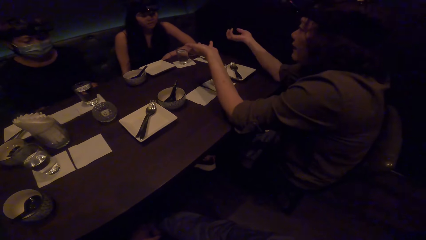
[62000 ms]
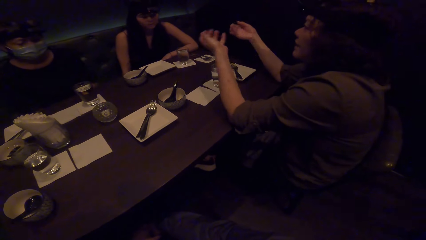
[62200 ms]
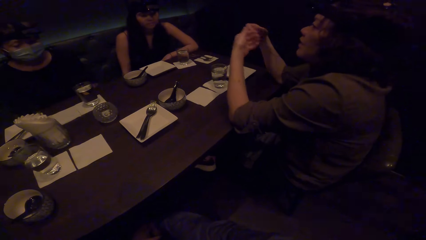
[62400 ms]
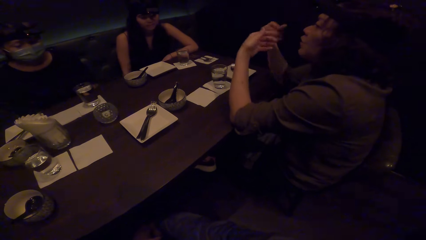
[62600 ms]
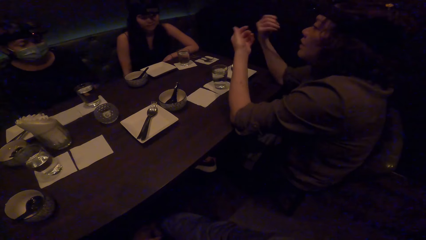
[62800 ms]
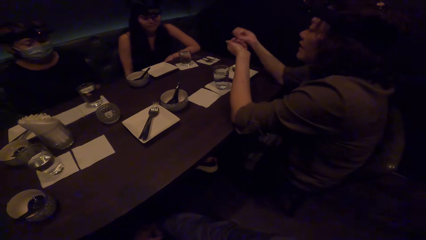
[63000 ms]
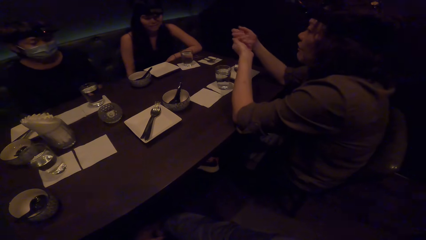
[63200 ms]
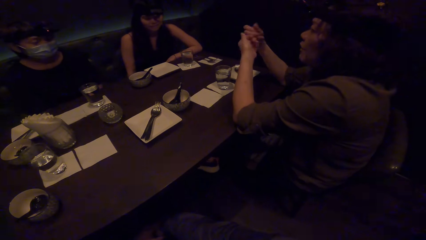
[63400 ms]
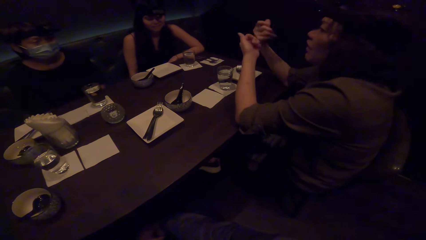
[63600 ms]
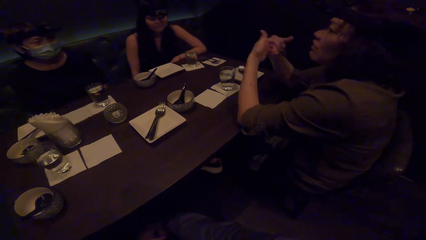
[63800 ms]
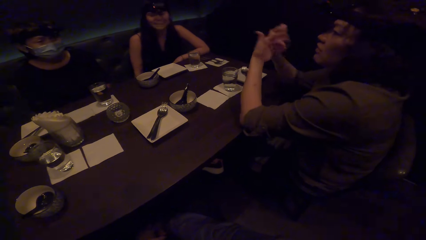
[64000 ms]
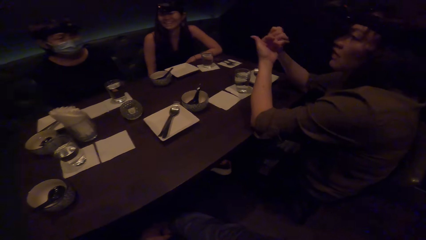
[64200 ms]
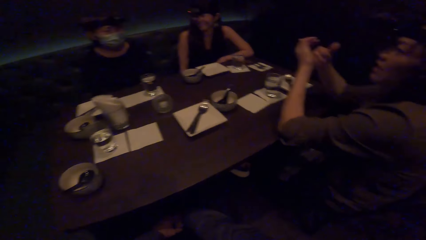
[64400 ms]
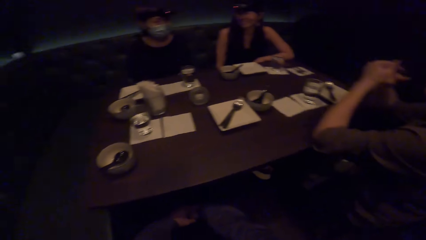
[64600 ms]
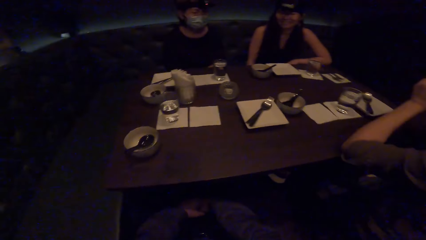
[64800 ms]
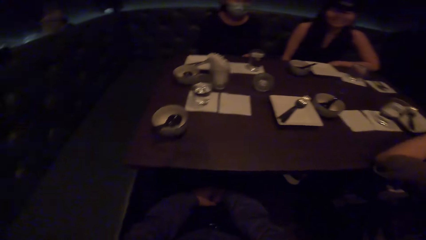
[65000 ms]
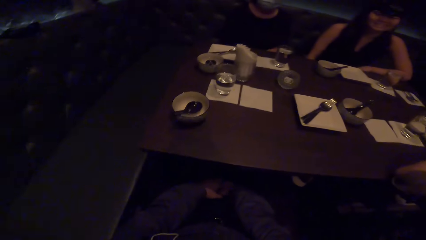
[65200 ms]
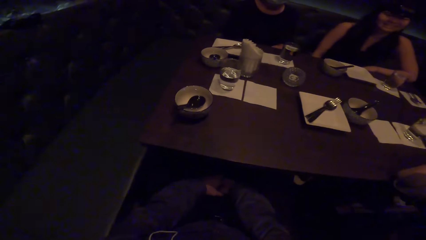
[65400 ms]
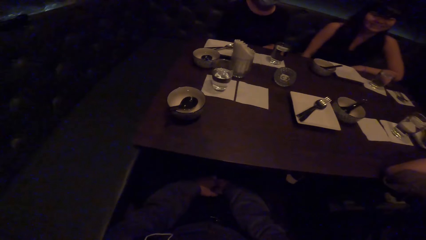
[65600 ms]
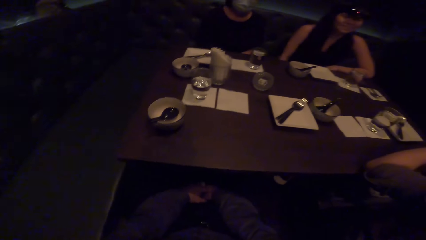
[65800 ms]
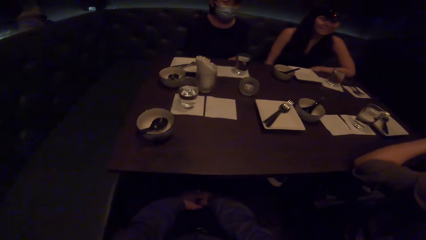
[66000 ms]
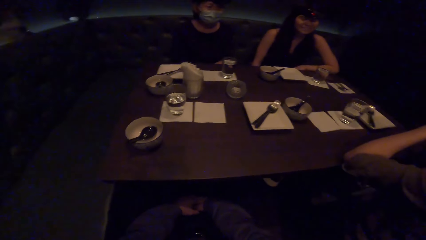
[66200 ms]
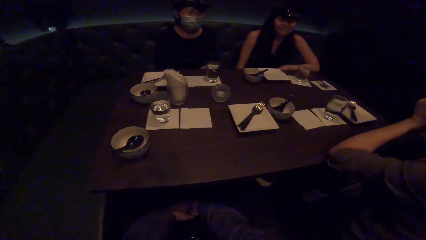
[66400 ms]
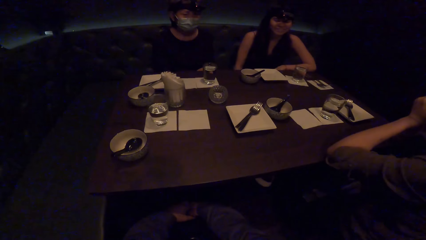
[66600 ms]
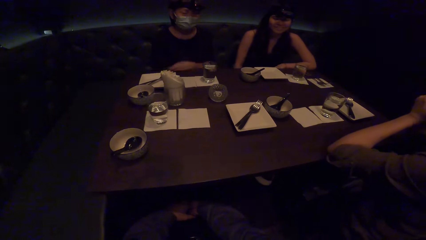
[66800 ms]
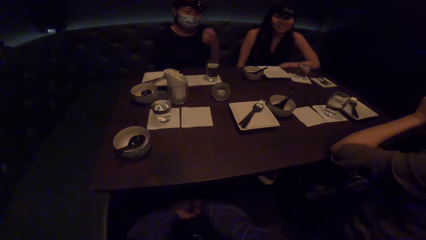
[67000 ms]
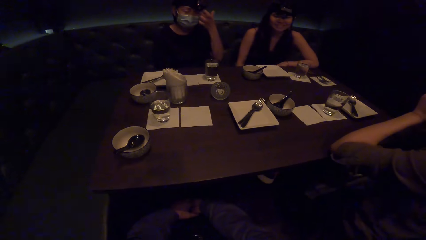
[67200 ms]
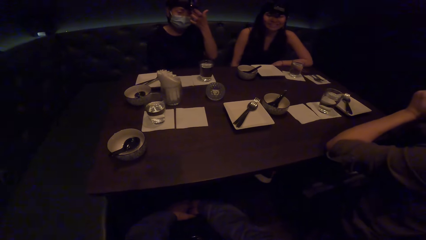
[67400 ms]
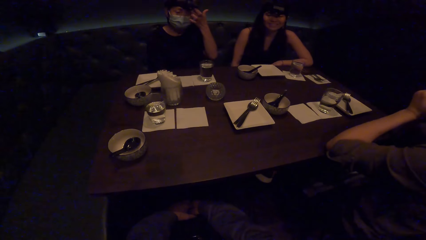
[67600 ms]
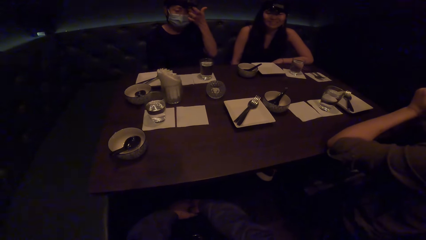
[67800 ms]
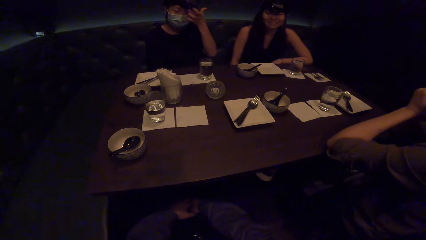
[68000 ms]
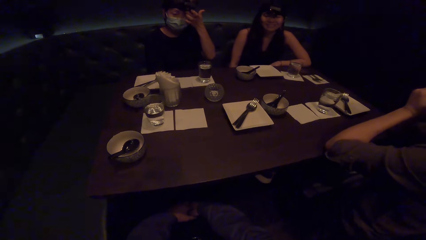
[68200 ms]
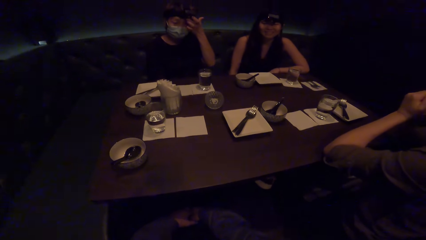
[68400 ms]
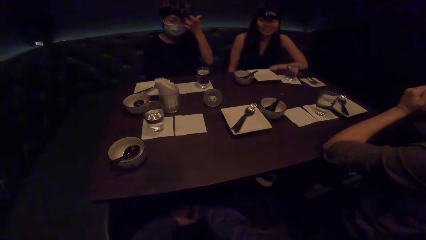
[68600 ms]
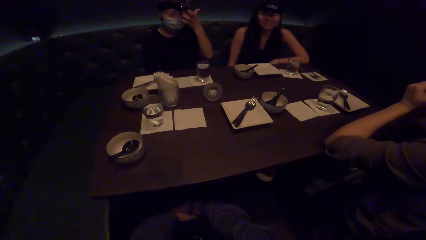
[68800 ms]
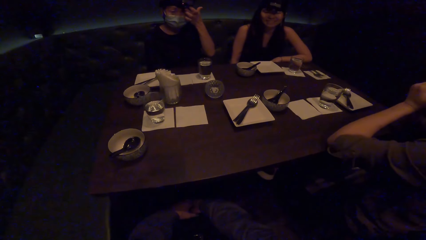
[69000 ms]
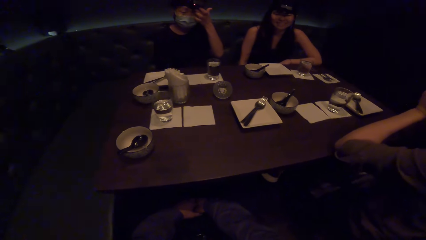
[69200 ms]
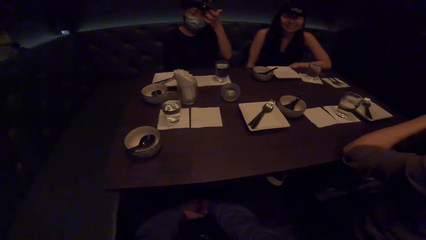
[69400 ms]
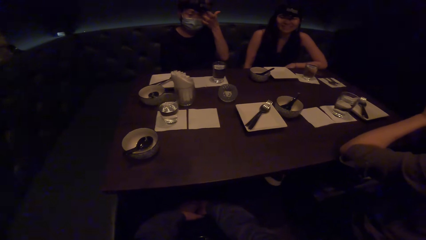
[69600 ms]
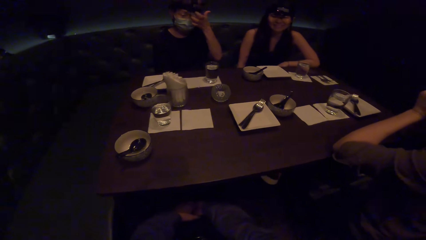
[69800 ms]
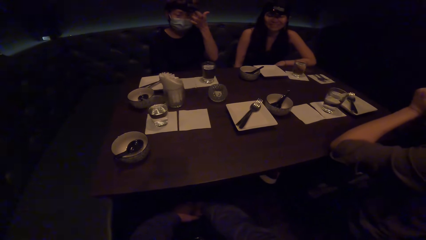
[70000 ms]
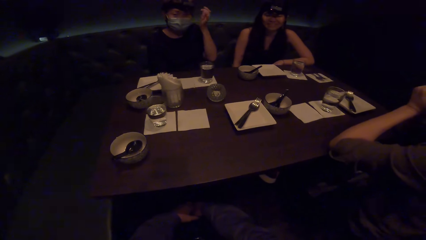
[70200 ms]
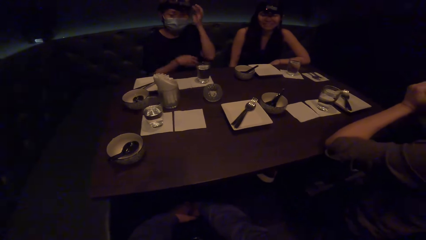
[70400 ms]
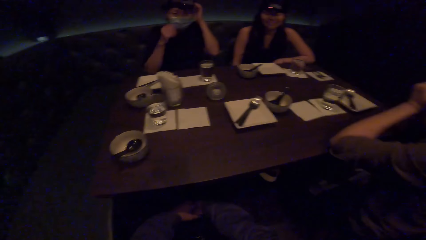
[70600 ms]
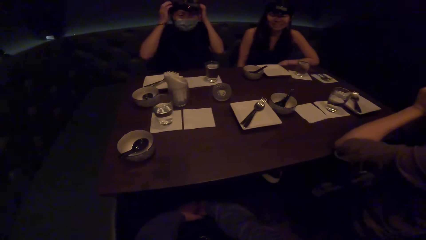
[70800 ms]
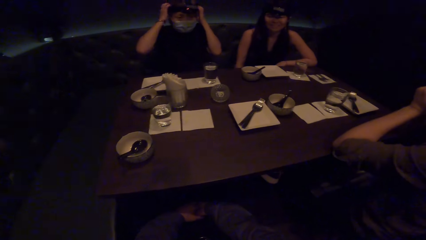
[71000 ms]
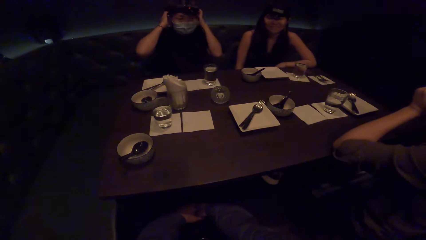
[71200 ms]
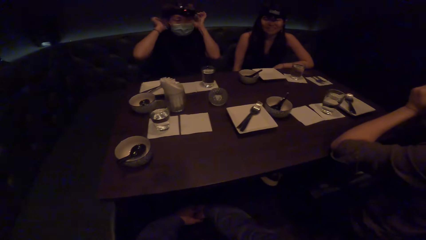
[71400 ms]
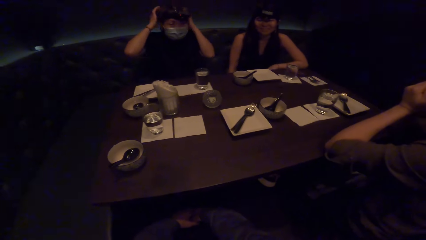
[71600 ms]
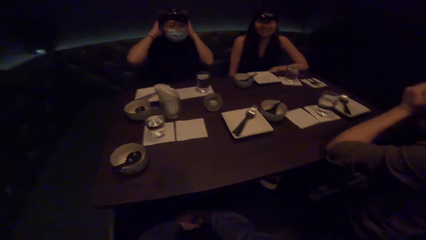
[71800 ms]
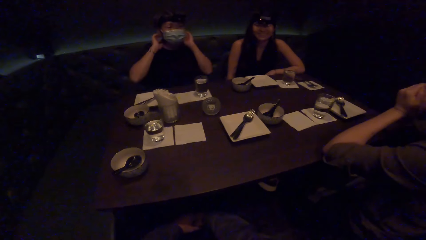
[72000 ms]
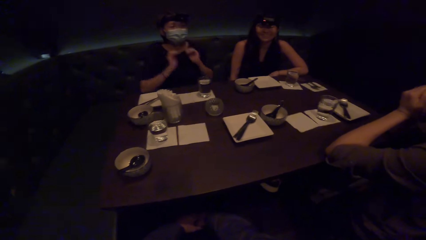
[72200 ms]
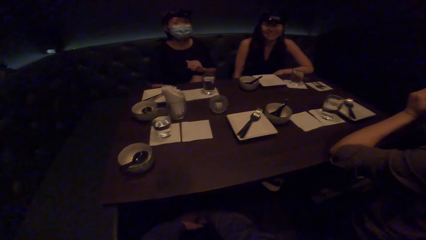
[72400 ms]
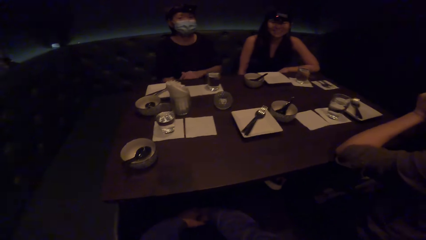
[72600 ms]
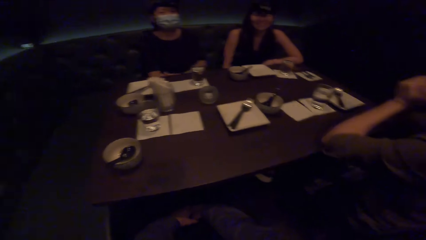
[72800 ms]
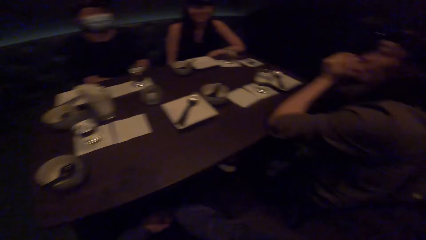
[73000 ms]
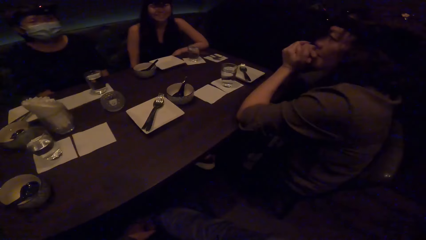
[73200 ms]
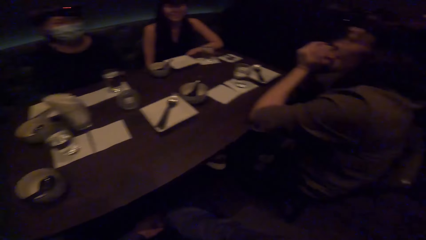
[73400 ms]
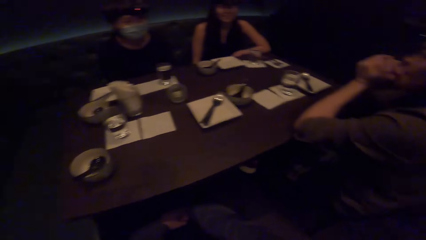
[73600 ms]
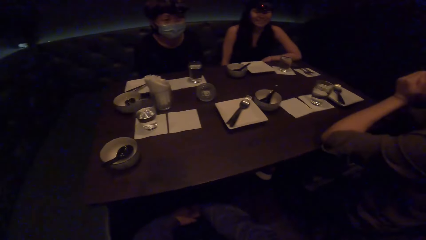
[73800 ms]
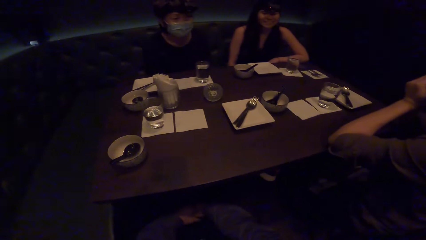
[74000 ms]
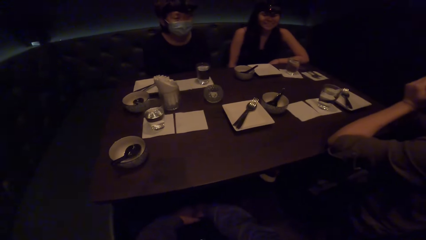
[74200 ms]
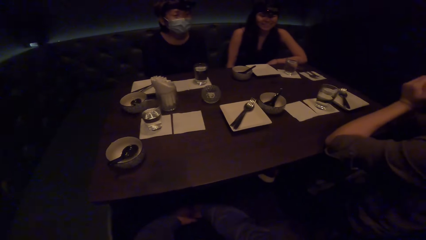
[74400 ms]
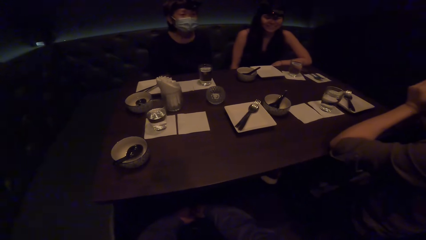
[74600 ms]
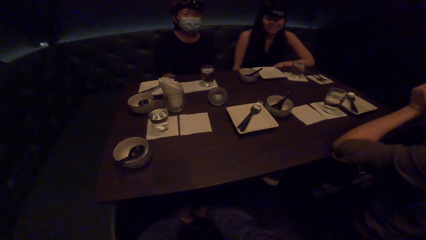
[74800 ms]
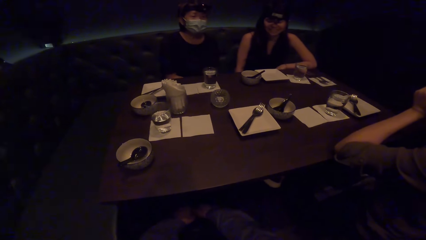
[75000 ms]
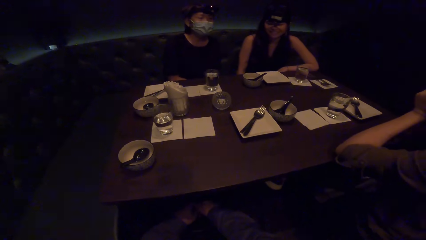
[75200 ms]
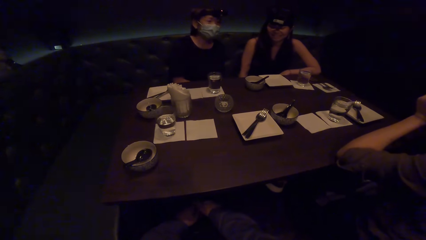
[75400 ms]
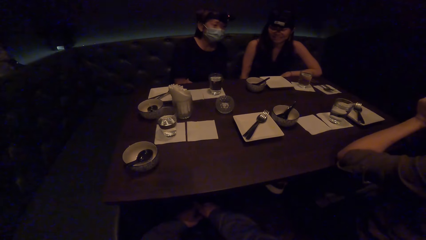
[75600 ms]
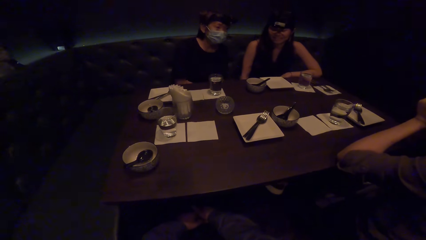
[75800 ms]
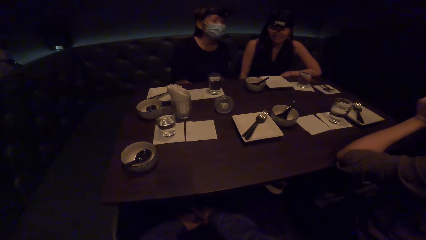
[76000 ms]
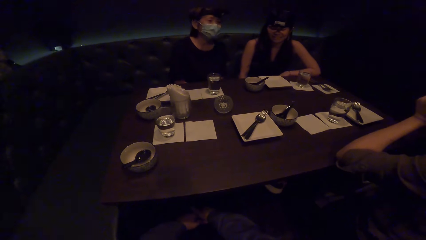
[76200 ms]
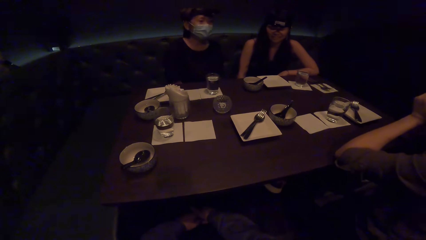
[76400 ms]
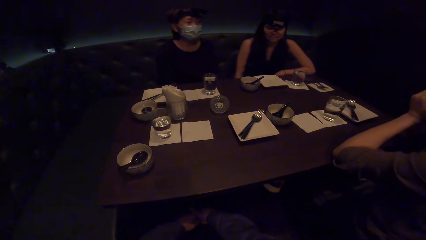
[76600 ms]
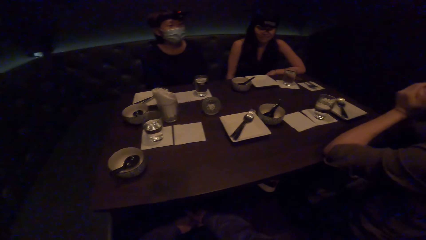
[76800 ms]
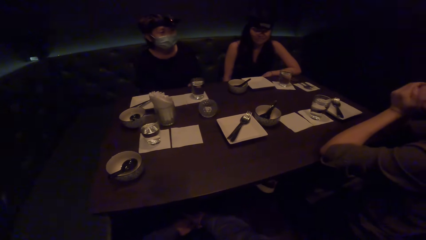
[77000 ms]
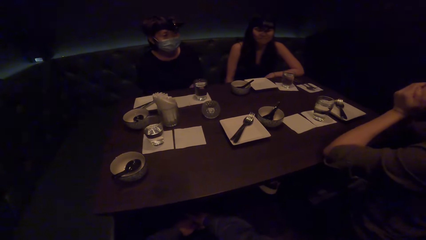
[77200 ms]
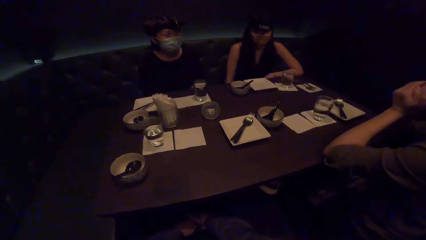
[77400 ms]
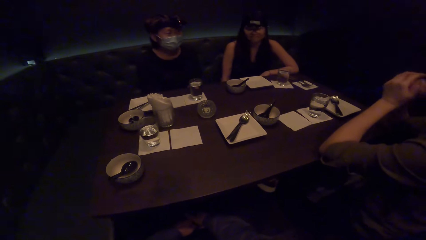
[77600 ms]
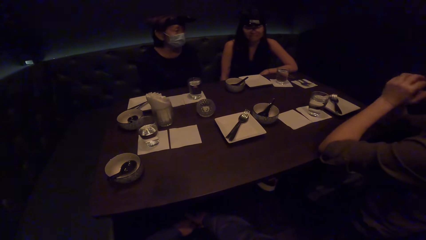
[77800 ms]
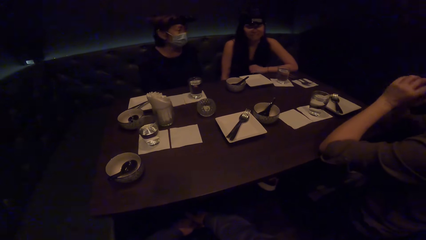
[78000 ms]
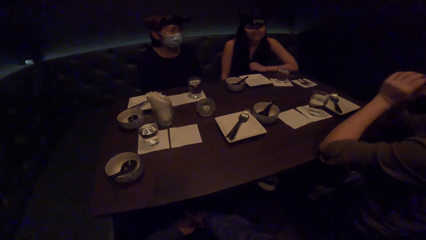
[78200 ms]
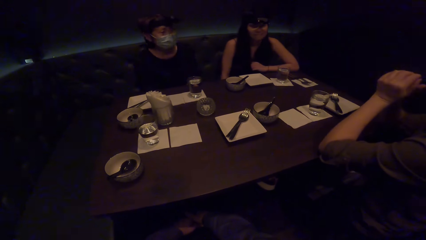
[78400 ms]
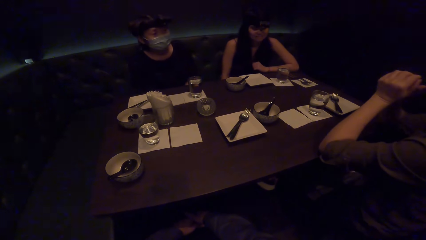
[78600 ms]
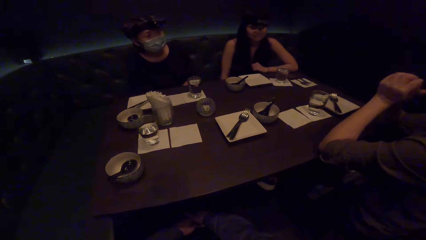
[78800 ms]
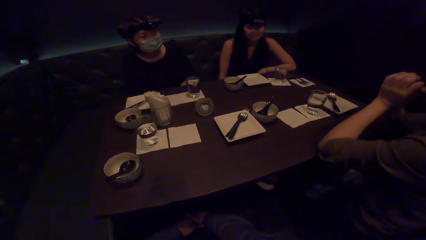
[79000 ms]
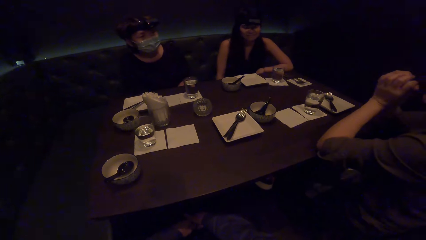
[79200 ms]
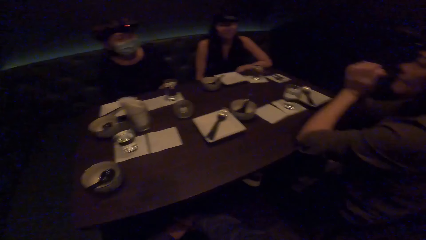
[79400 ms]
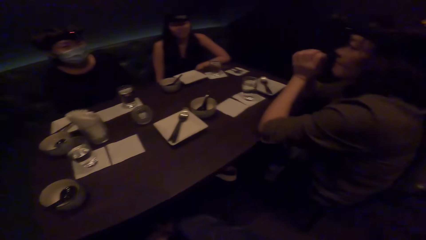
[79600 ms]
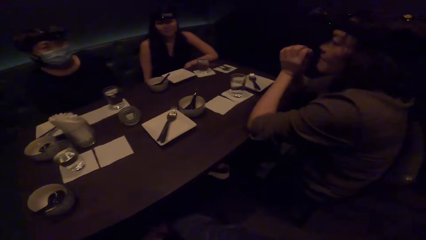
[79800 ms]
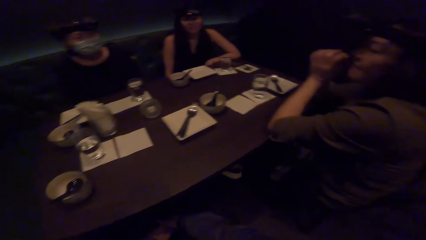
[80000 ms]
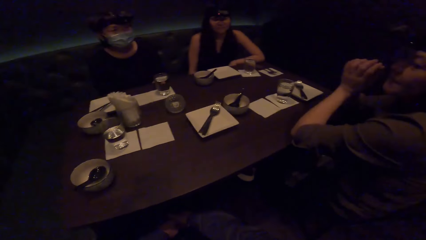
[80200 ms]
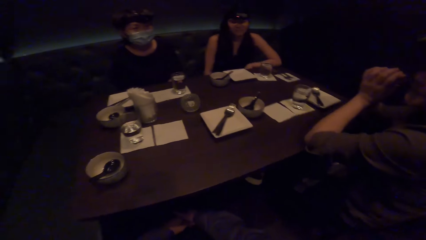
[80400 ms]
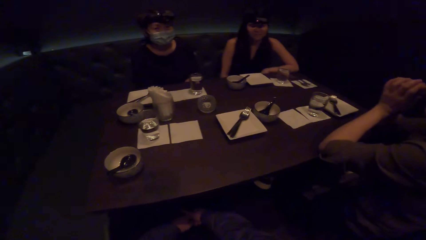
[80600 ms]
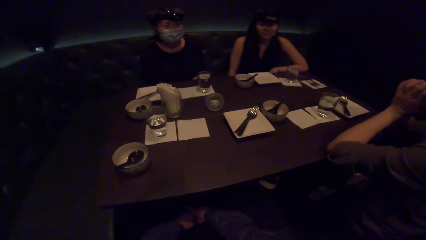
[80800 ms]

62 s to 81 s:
A woman opens hands. The woman stretches both hands. The woman folds hands. The woman sways both hands. The camera wearer looks around. Another woman raises the left hand. The other woman scratches her eye with a finger. The other woman smoothens hair with both hands. The other woman holds head with both hands. The other woman drops hand from head. The camera wearer looks around.
